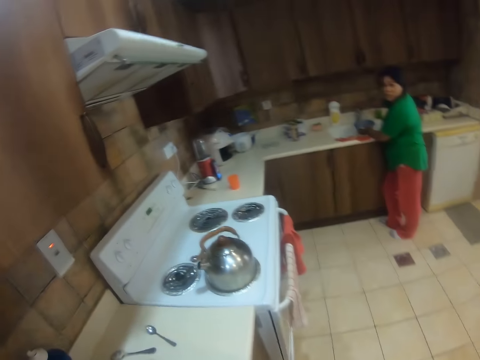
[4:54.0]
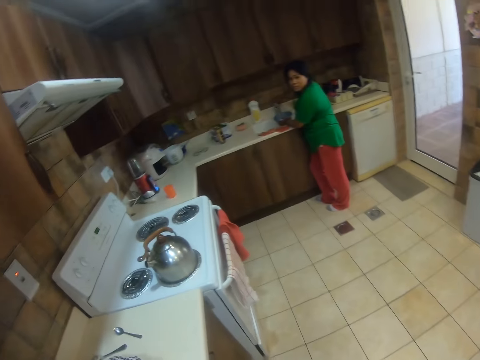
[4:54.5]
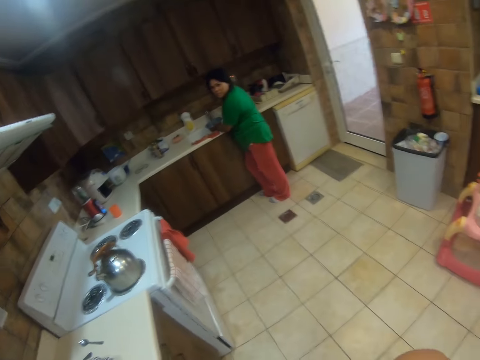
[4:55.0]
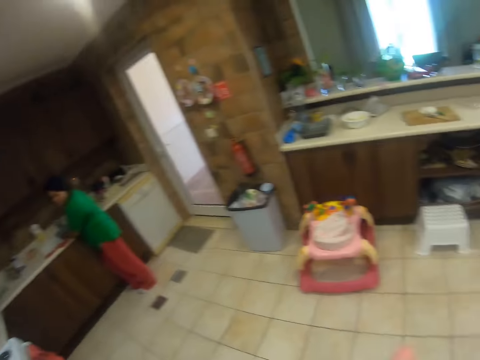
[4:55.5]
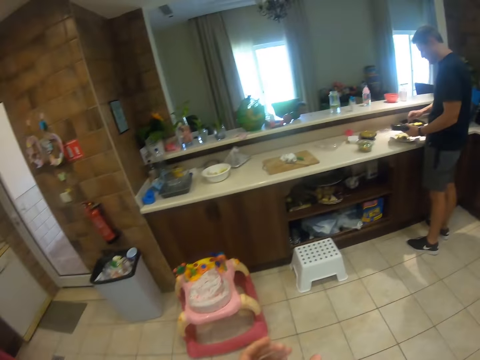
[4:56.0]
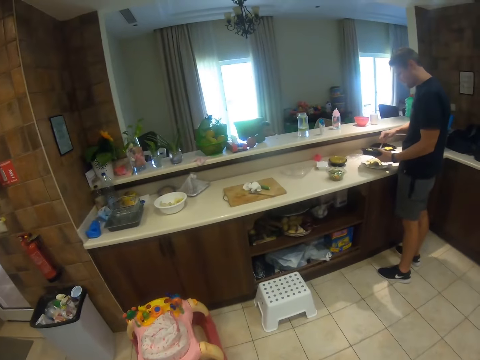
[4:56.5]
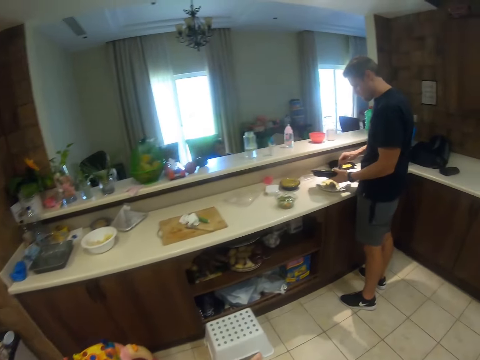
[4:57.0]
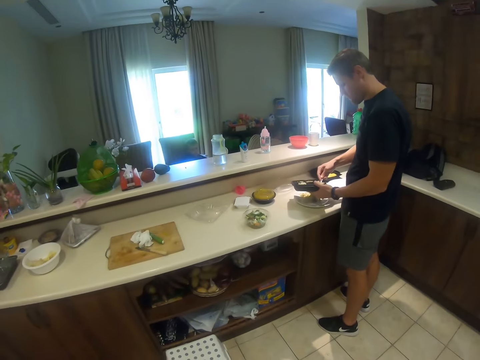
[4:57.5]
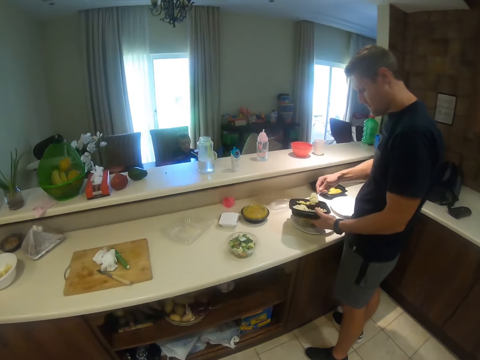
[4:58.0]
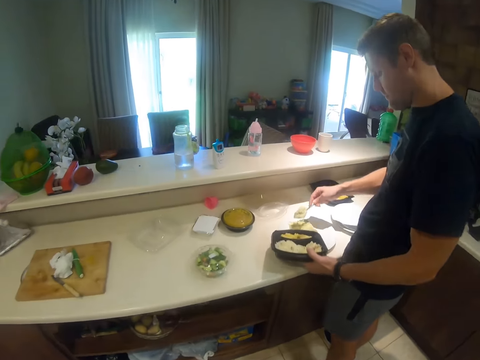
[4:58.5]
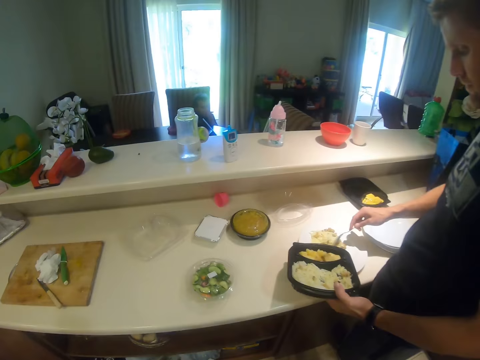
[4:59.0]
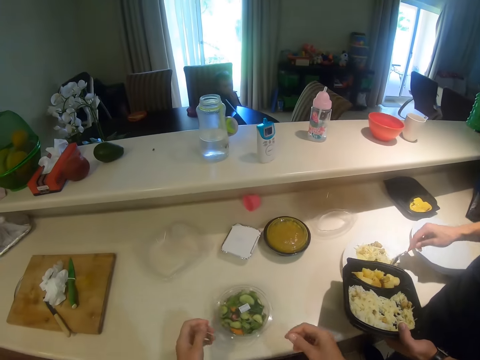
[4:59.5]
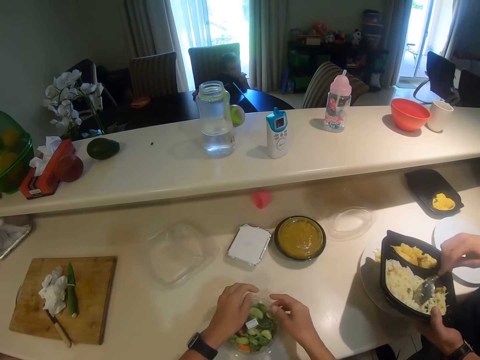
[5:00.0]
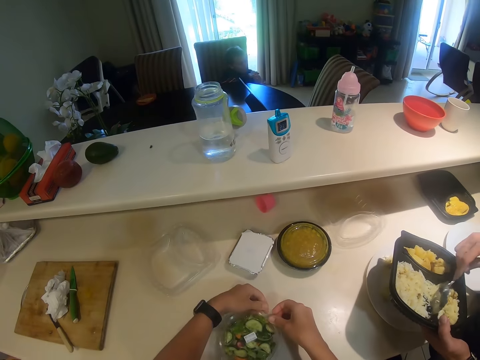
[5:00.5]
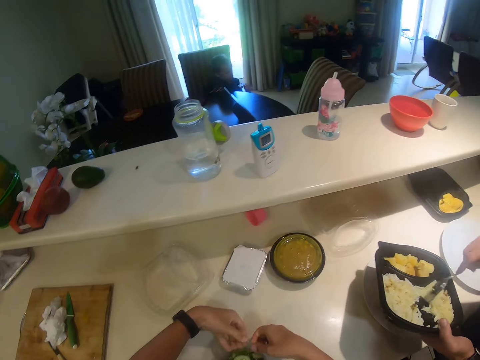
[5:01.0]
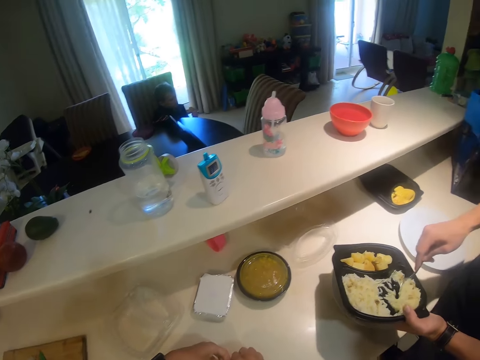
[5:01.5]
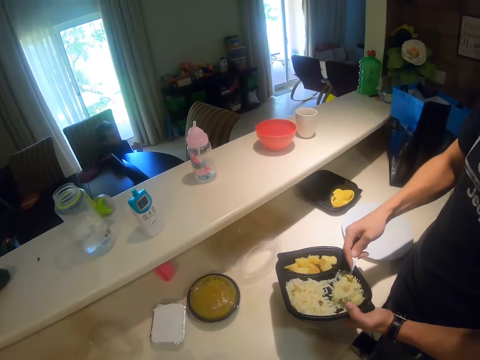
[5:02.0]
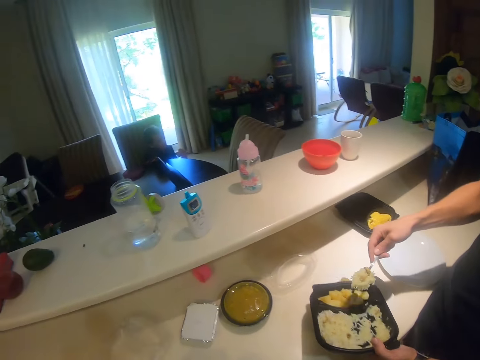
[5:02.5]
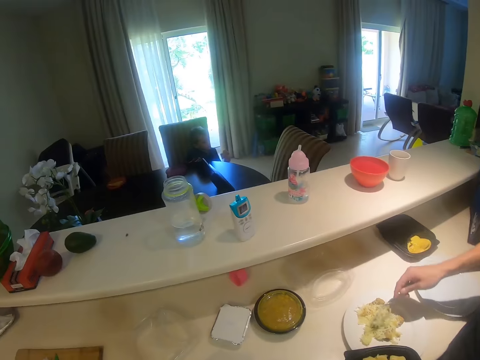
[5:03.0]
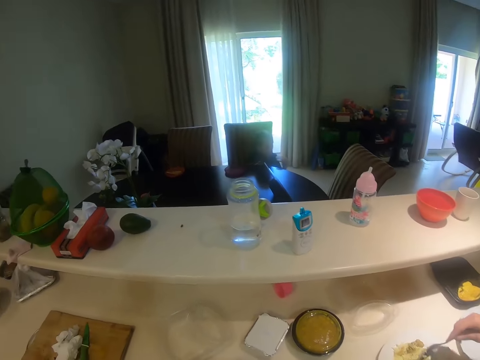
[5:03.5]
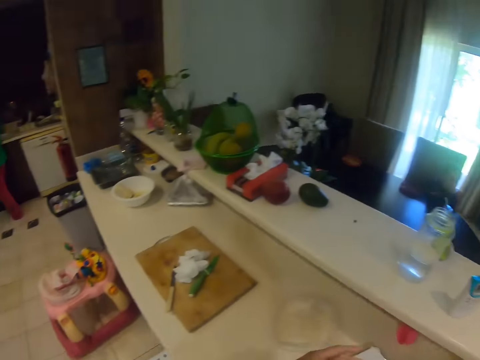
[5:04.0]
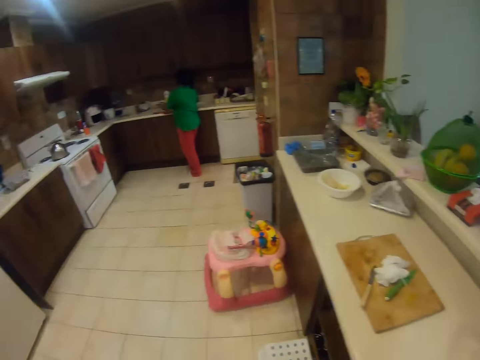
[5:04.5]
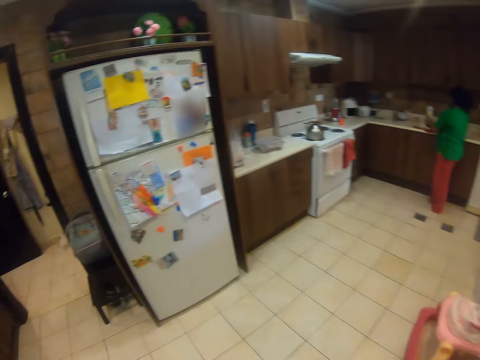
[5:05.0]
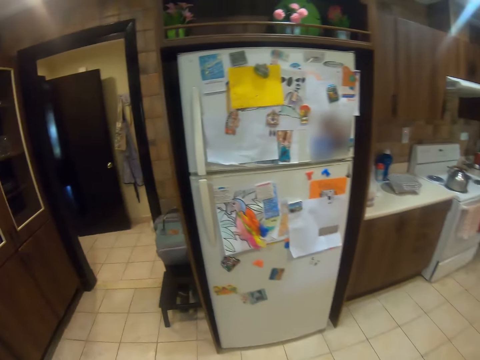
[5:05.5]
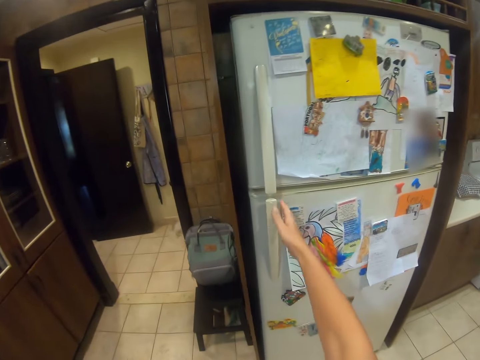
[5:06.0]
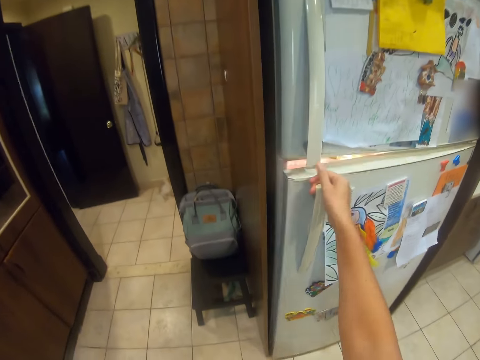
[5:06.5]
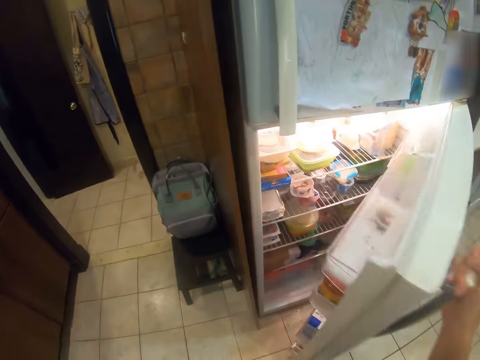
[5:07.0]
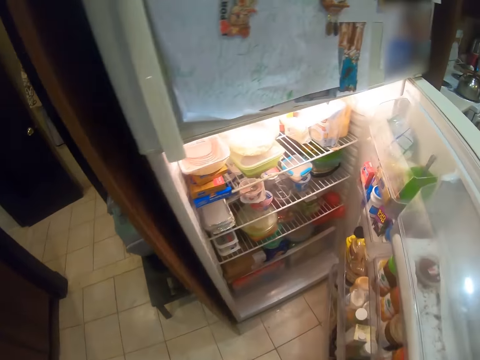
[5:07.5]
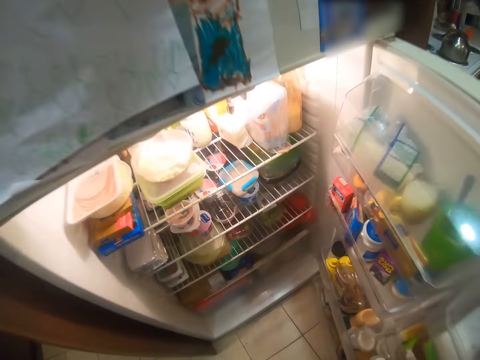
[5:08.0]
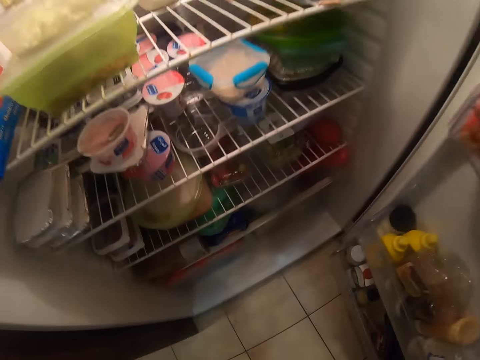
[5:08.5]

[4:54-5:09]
The camera wearer looks around the kitchen. They look at a person. They talk to a woman. The person talks. The camera wearer walks towards a man. They remove the package of fruit salads. The person laughs. The man serves the rice to the plate. The camera wearer turns around the house. They walk. They open the fridge.

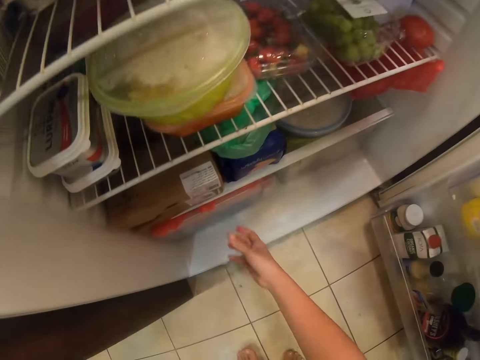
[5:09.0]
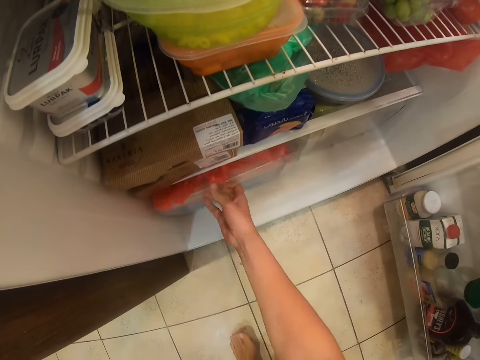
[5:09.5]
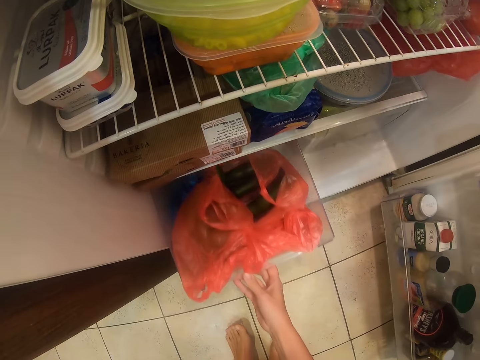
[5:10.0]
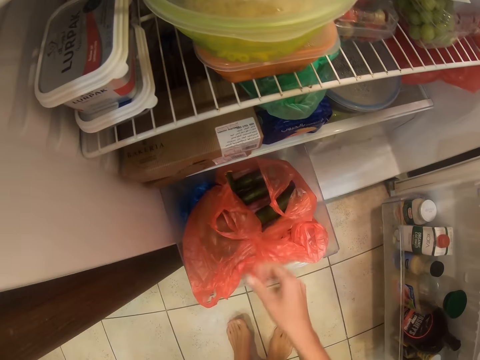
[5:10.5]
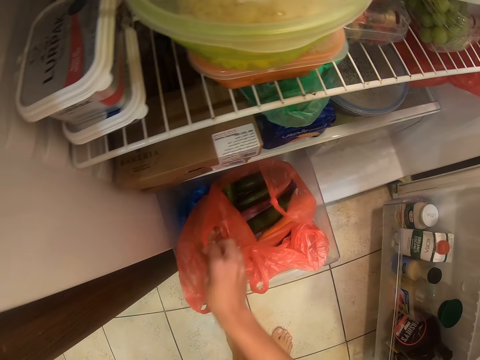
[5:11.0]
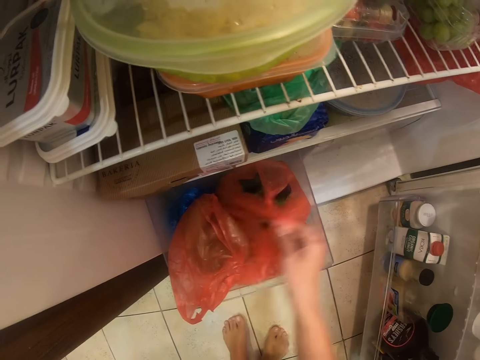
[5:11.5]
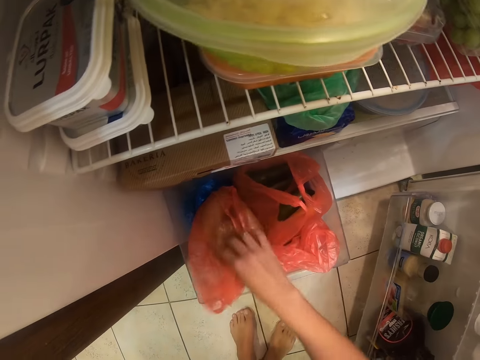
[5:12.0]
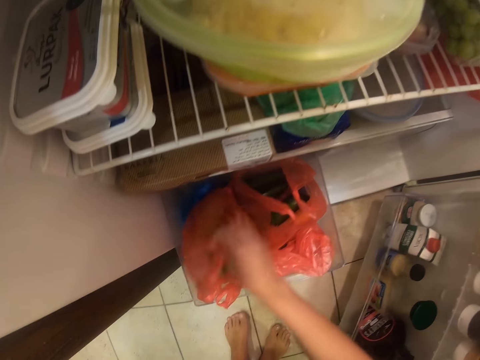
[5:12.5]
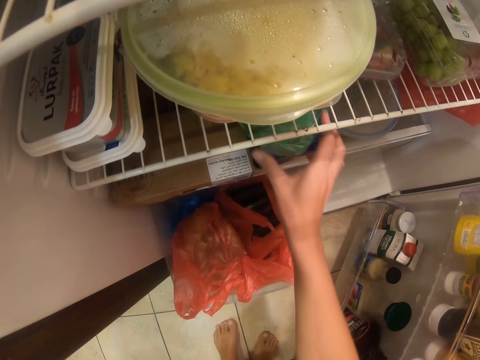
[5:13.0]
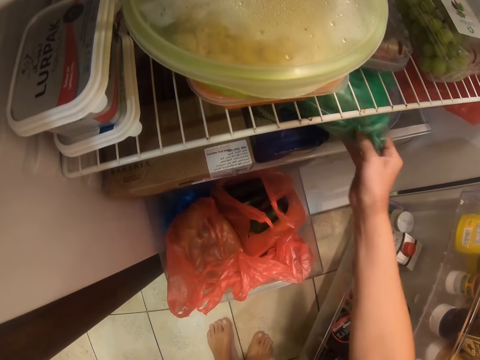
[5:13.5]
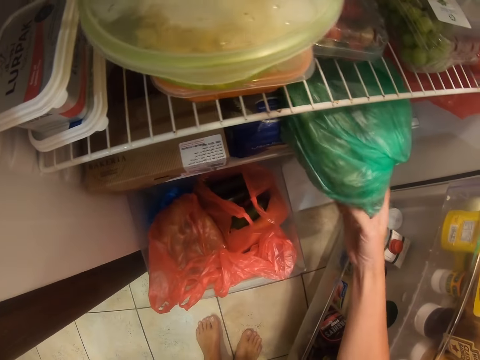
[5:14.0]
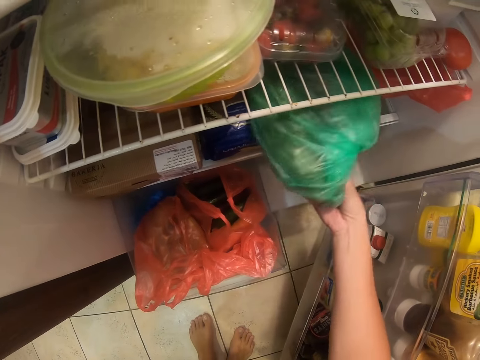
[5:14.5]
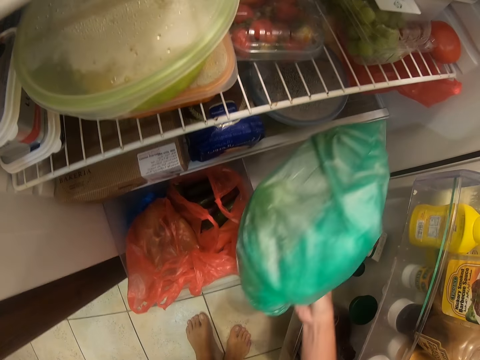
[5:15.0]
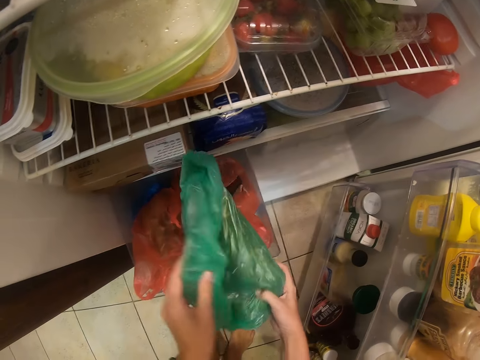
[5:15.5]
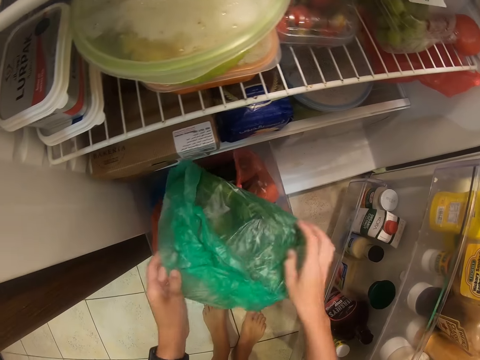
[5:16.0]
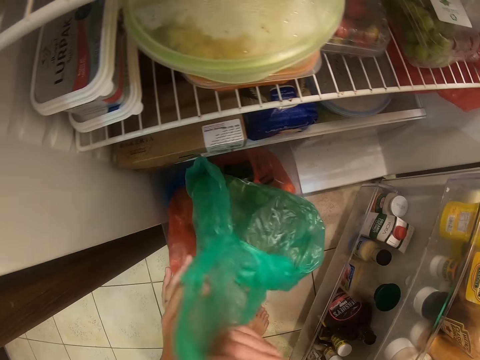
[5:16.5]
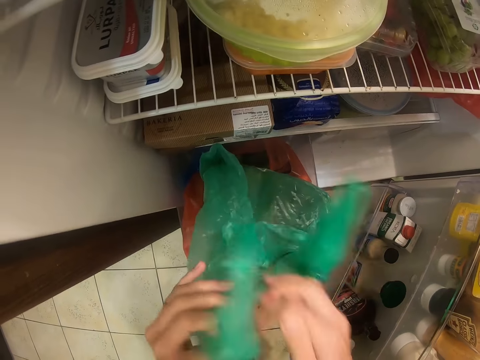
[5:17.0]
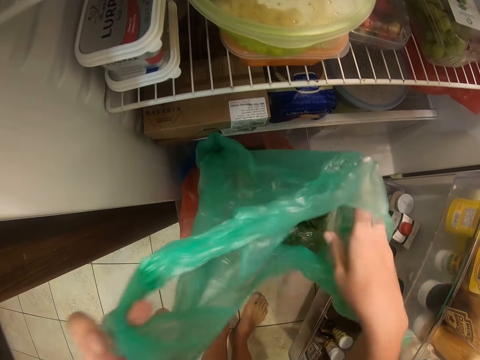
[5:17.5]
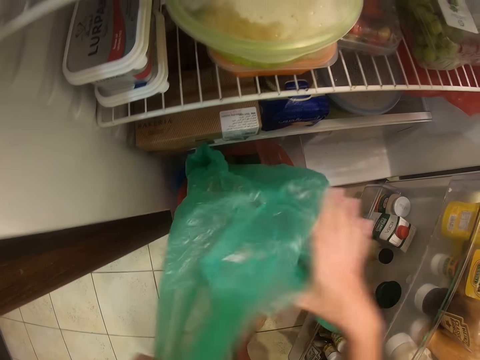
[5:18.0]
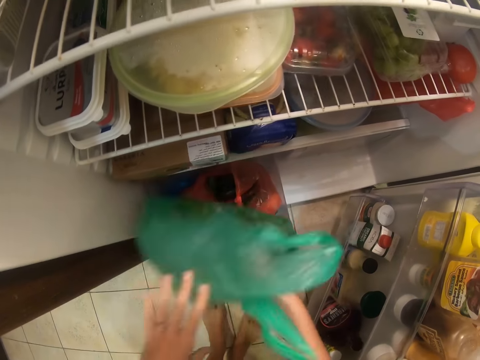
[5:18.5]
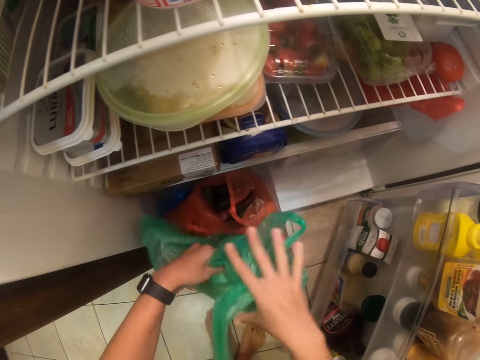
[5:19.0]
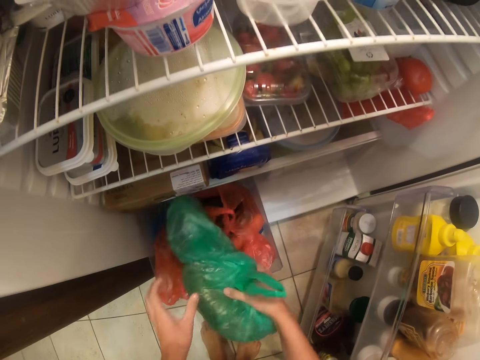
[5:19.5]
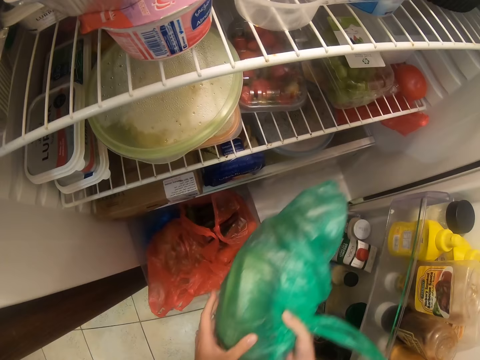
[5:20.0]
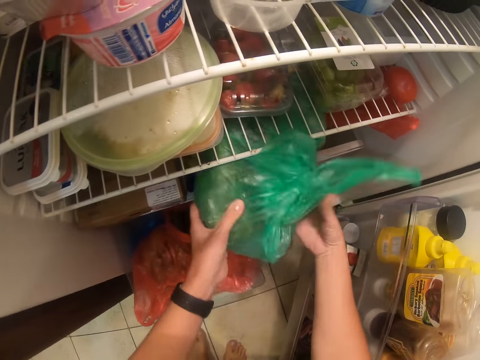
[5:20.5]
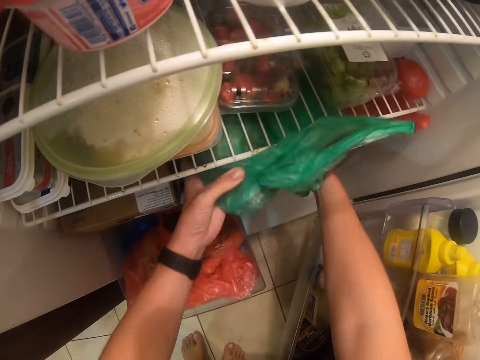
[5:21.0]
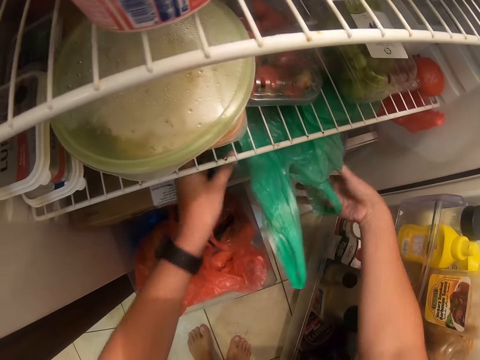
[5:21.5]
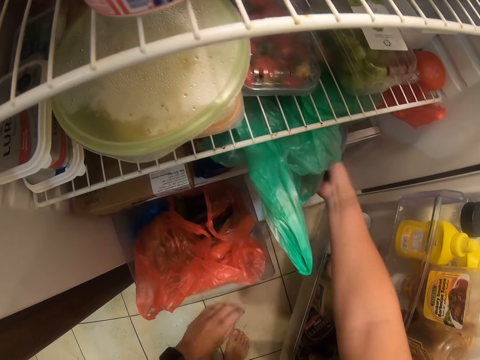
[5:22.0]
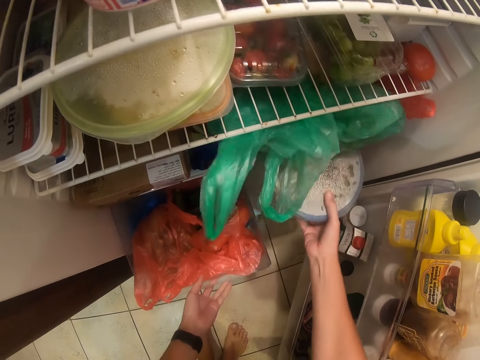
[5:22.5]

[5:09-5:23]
The camera wearer opens a drawer. They look inside a paper and touch the polythene paper. They pick a polythene bag or paper bag. They check what is inside the polythene bag. They unfold the paper bag. They fold the paper bag. They return back the polythene bag to the fridge.
